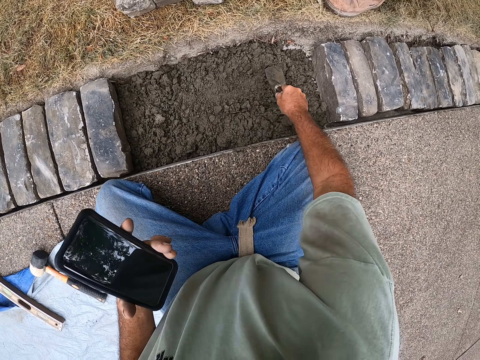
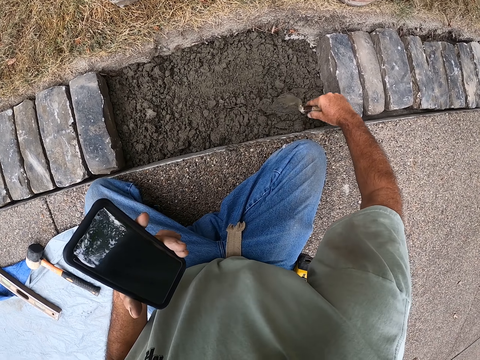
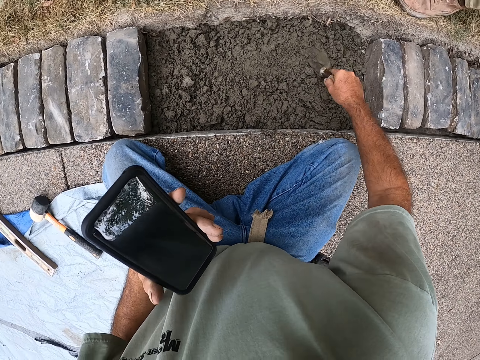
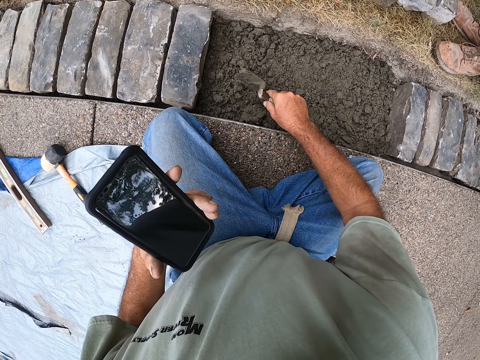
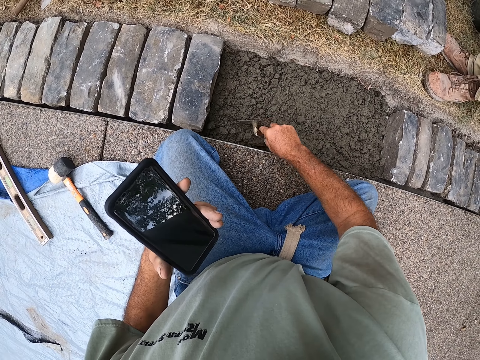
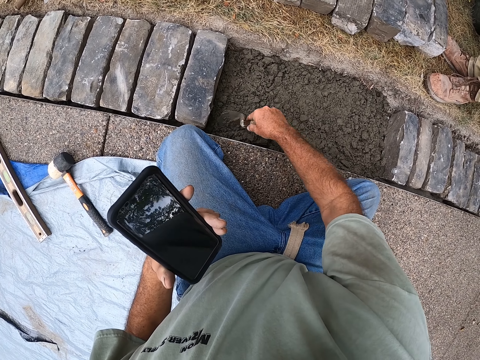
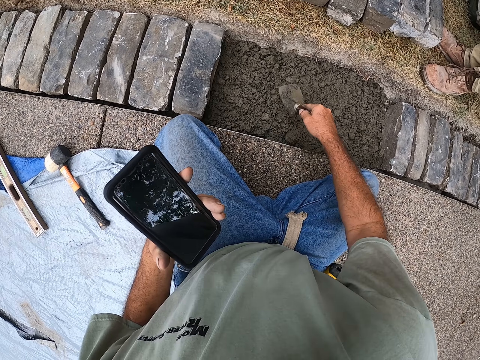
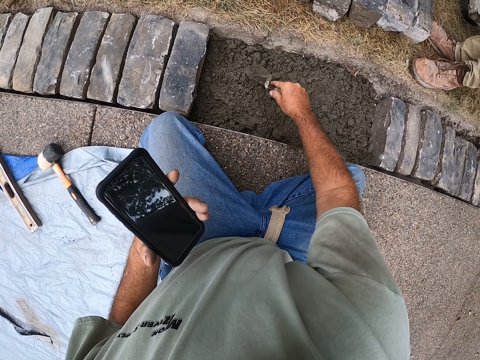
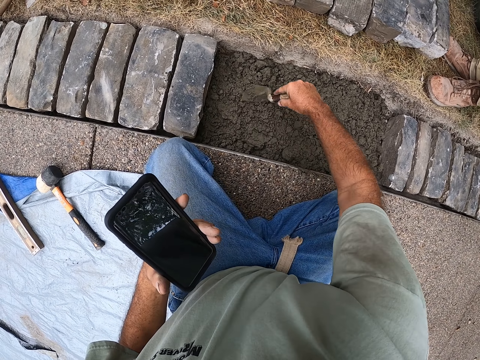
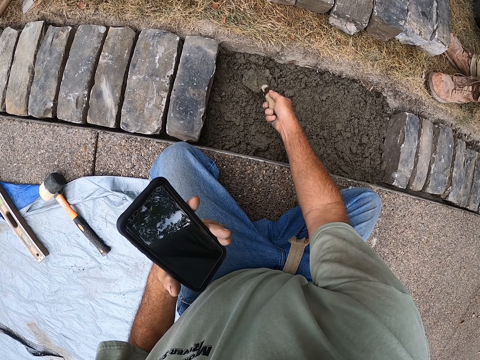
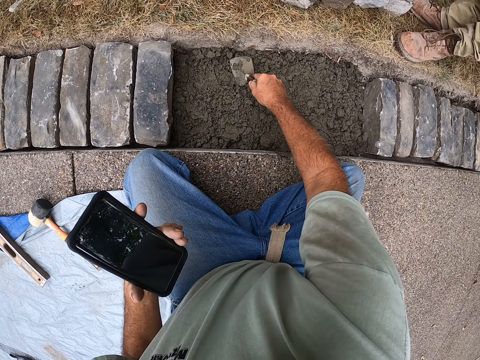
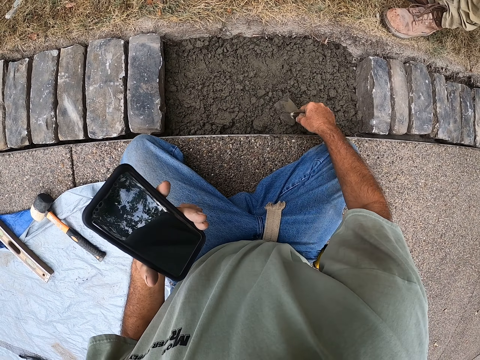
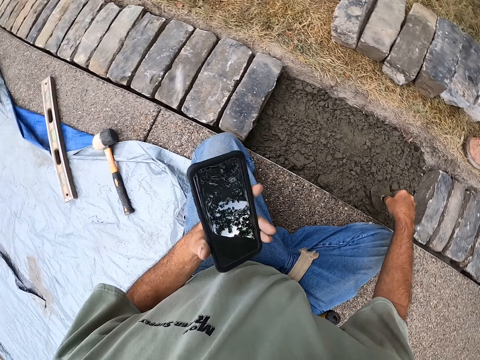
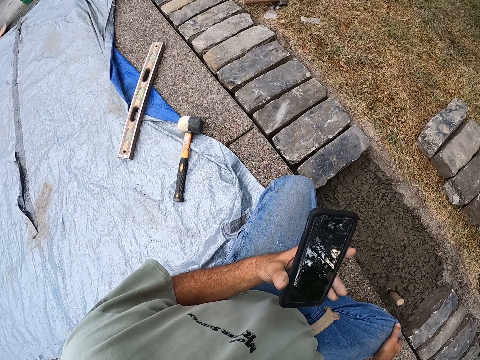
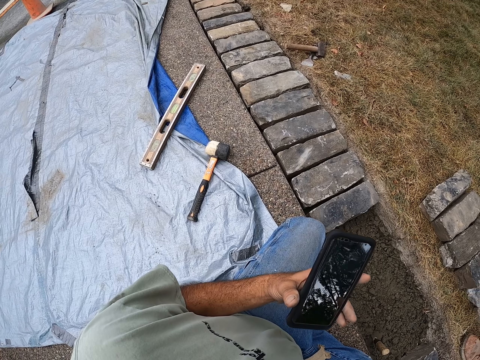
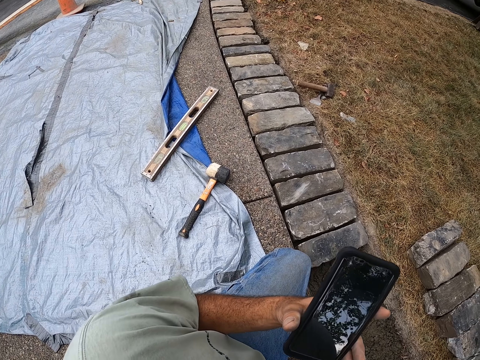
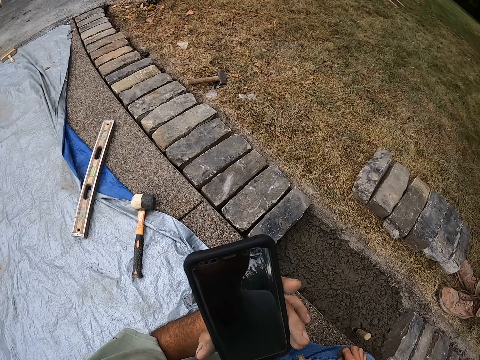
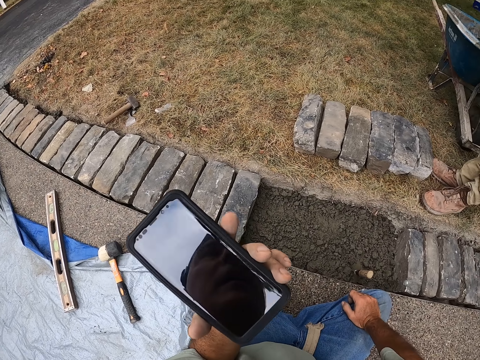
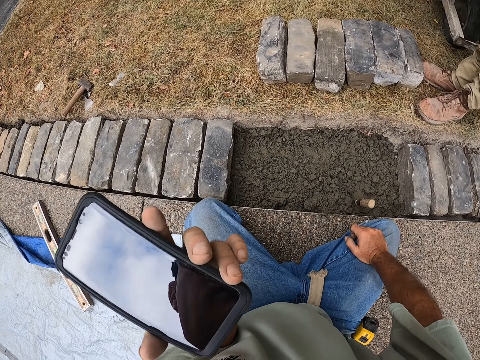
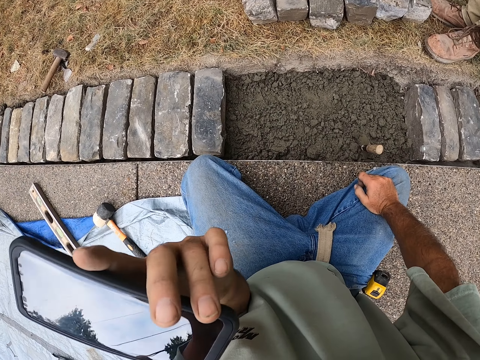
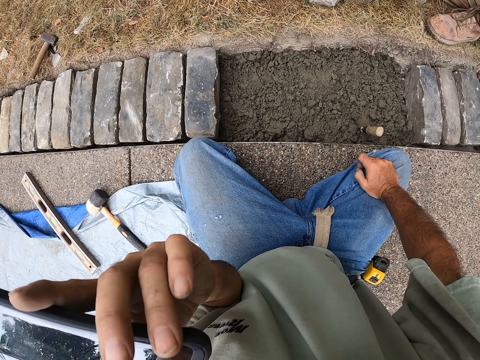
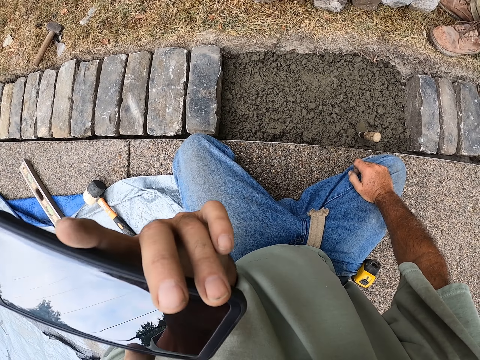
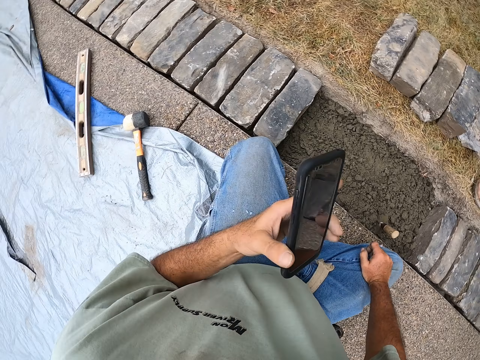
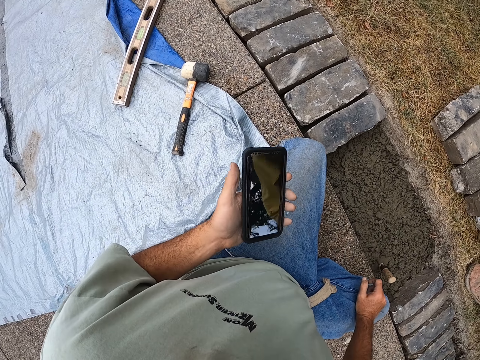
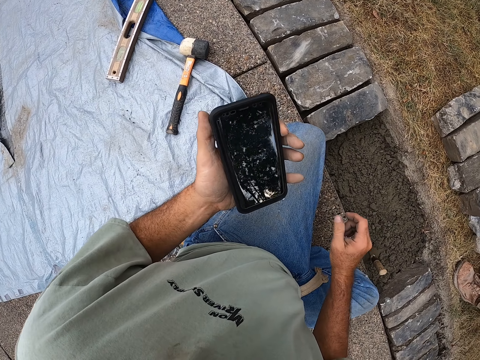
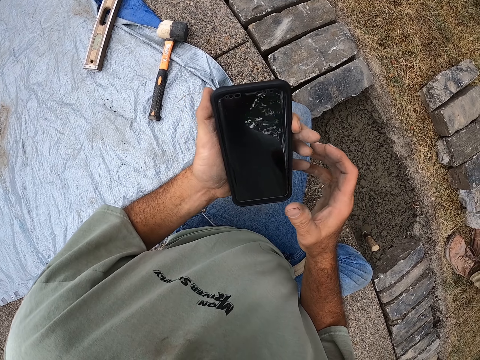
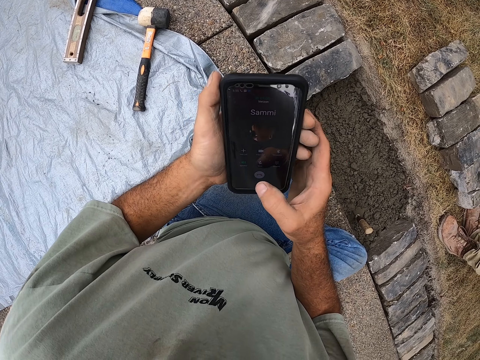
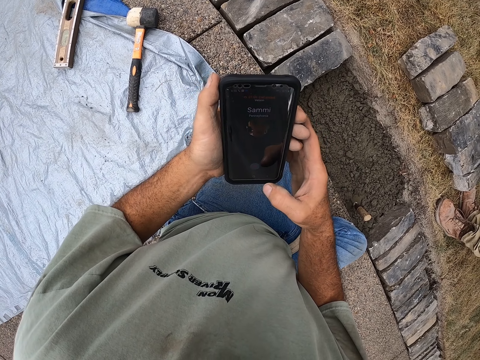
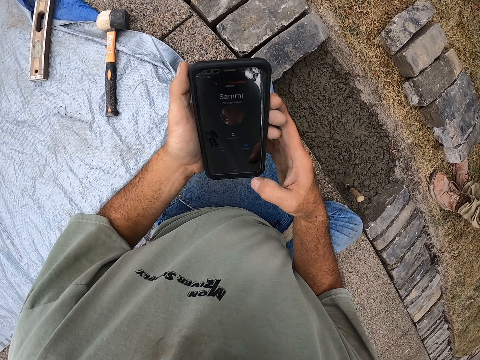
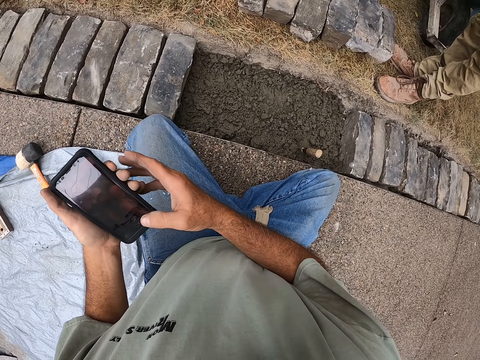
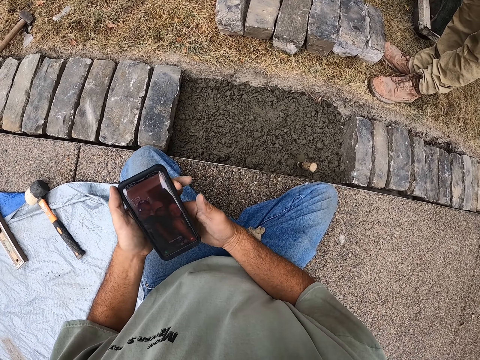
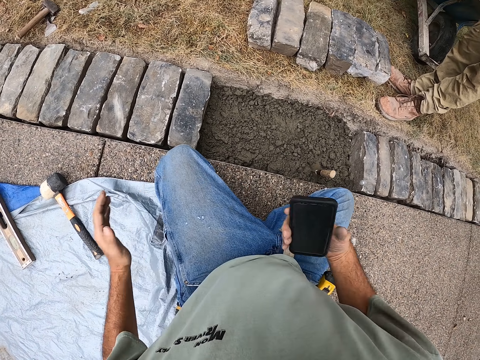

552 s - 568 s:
The camera wearer talks to the phone. They operate the phone.

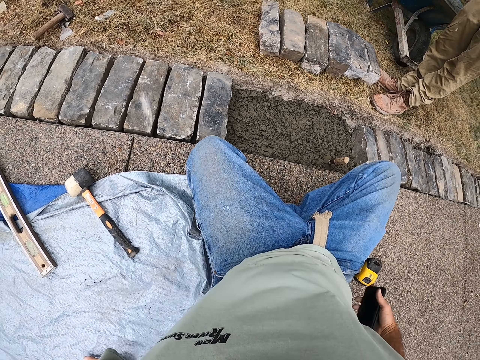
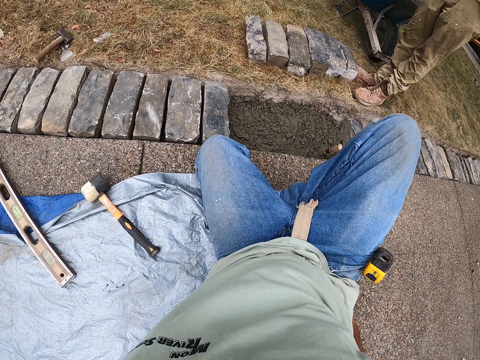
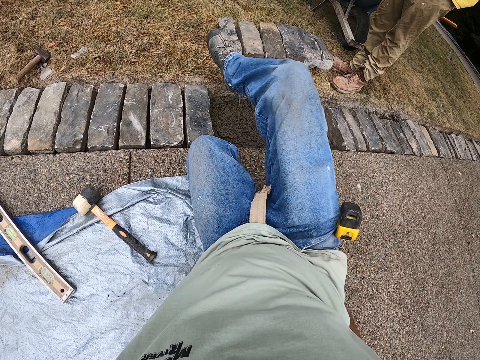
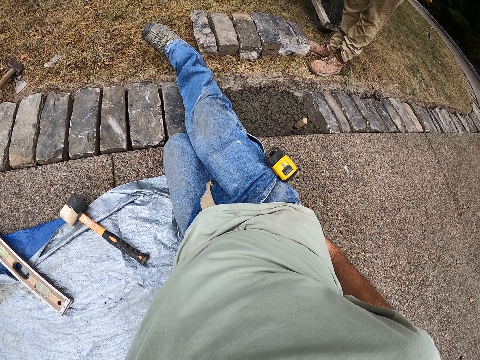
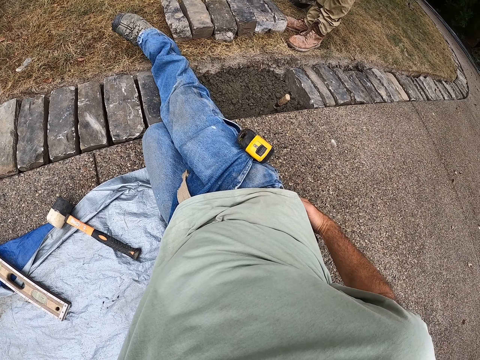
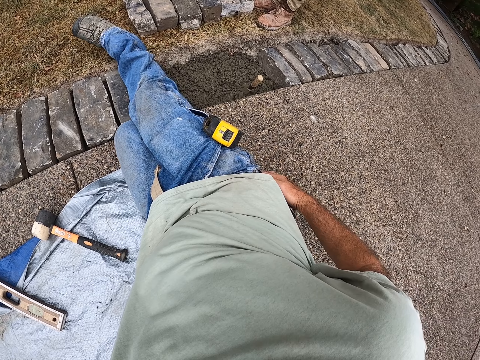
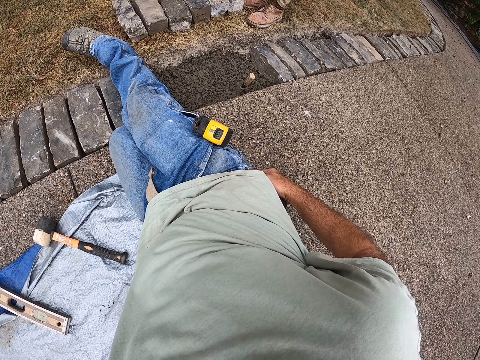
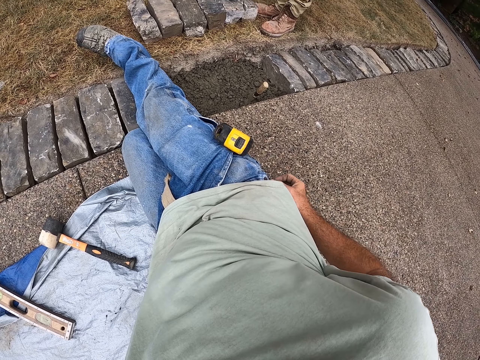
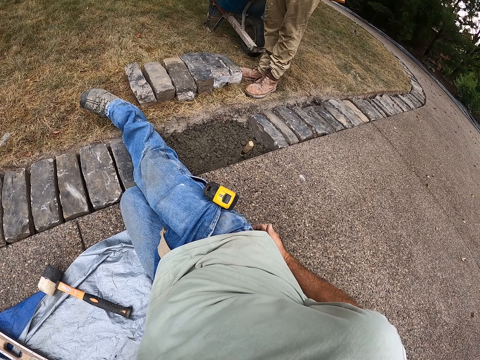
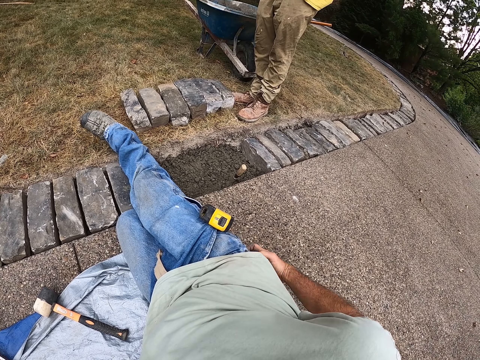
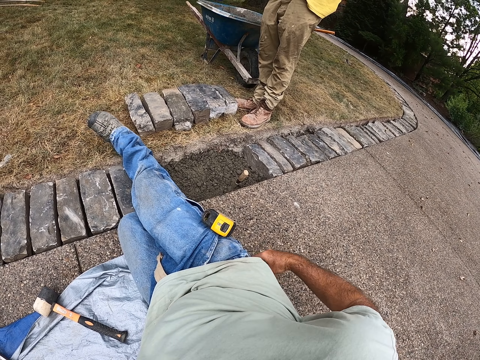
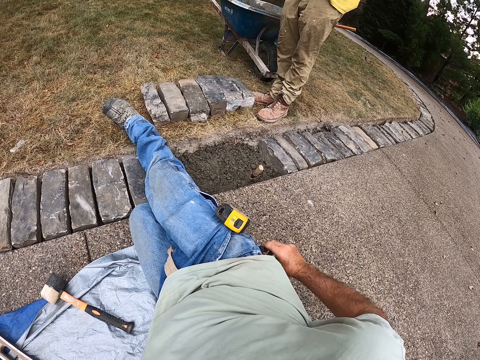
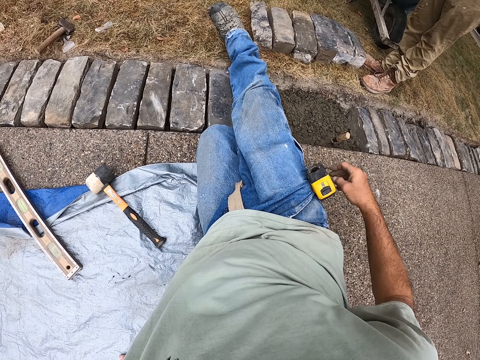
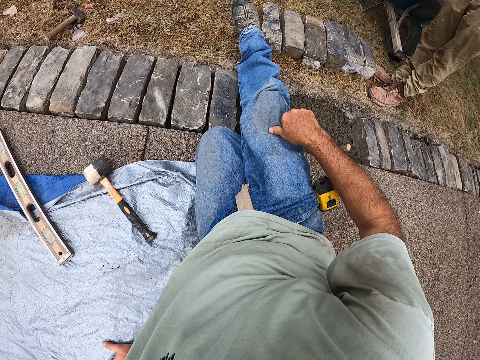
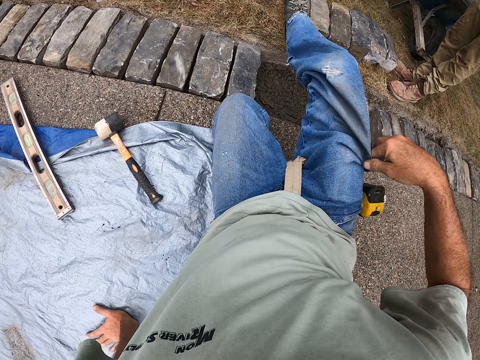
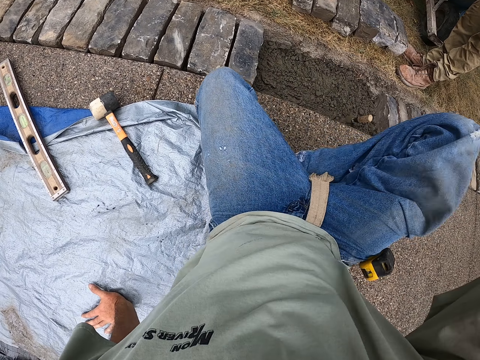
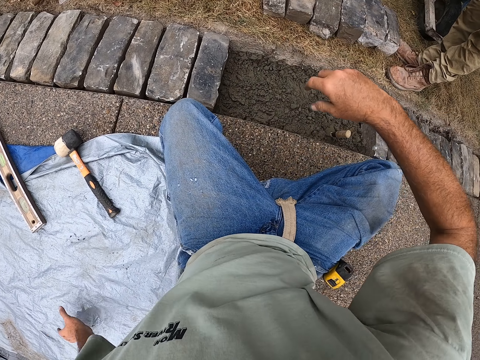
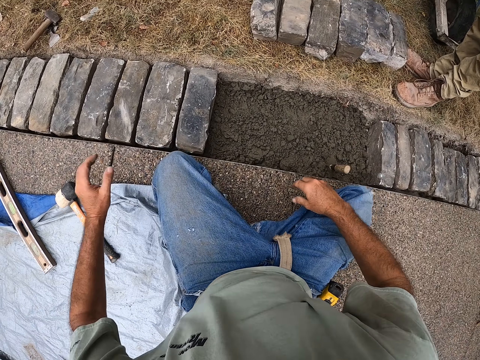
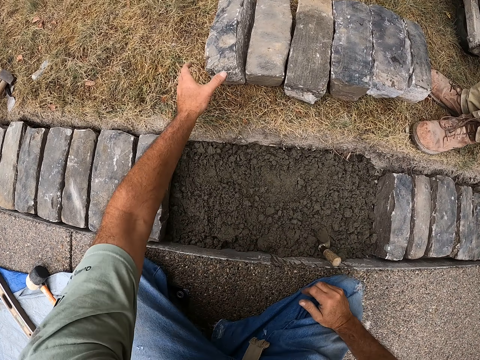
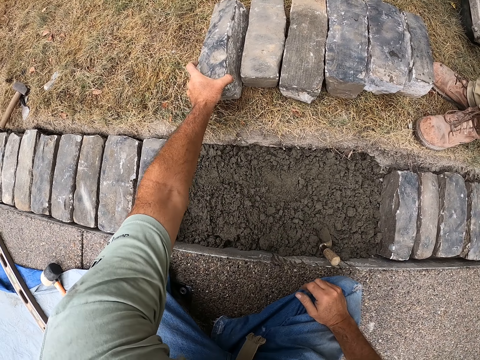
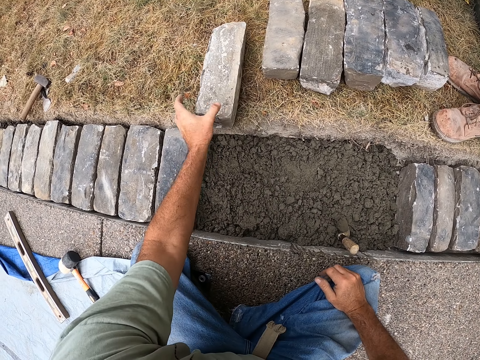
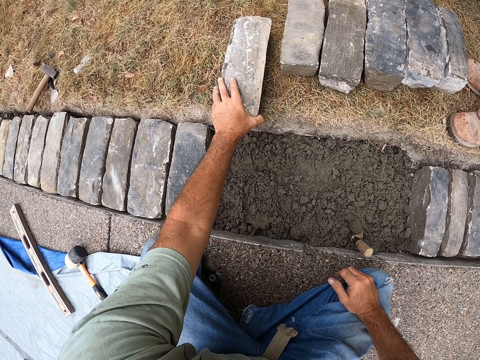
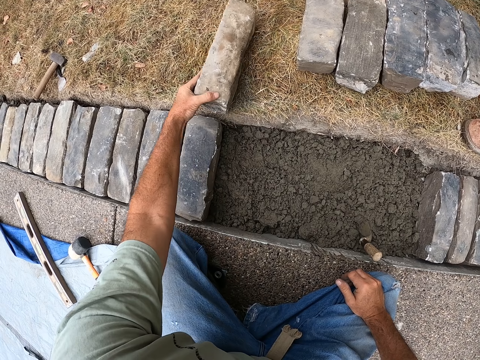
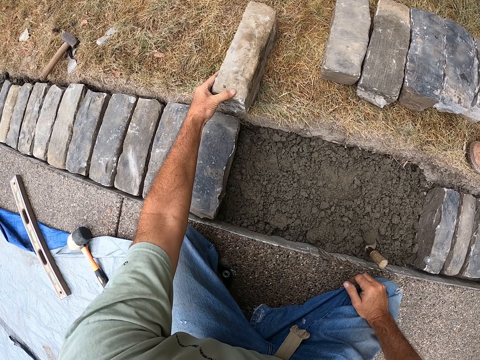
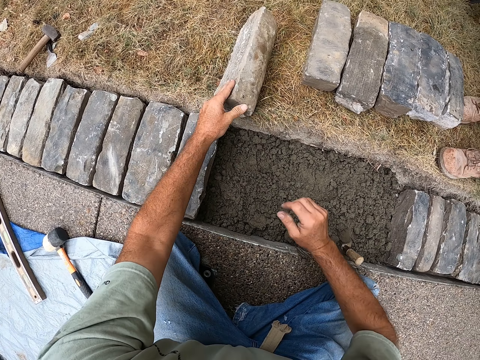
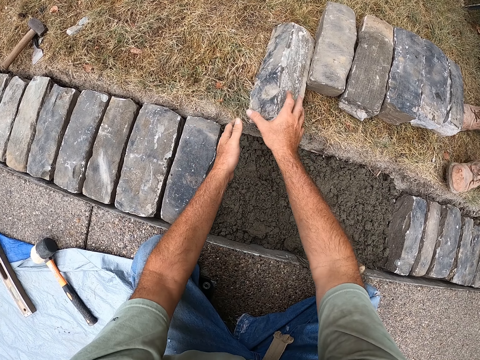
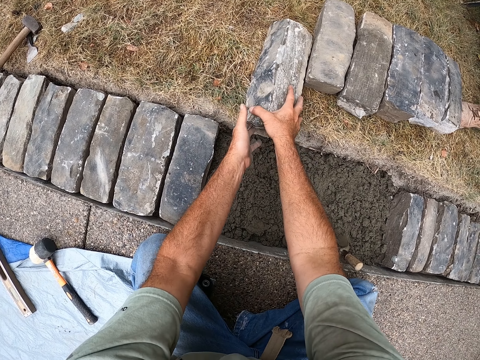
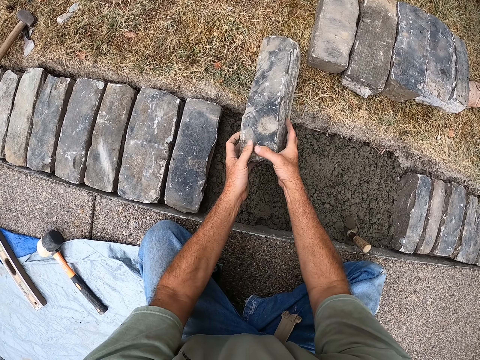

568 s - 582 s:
The camera wearer puts the phone in the pocket. He pulls the trouser with his hand. He takes the bricks from the ground.
